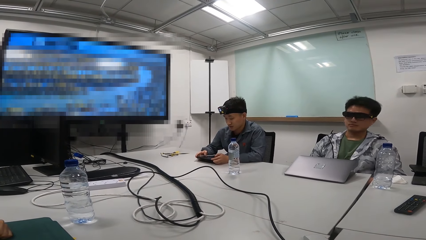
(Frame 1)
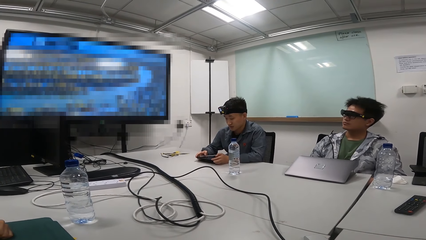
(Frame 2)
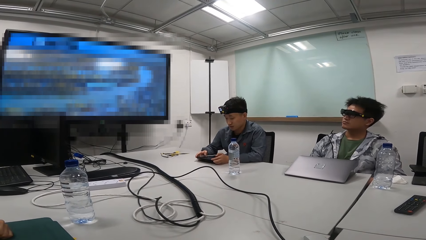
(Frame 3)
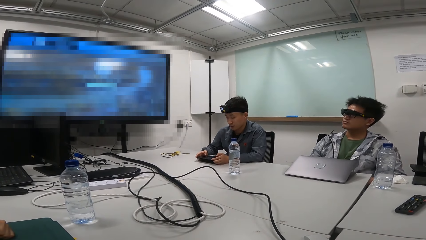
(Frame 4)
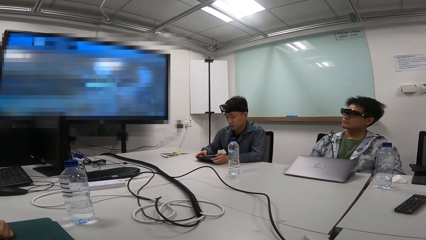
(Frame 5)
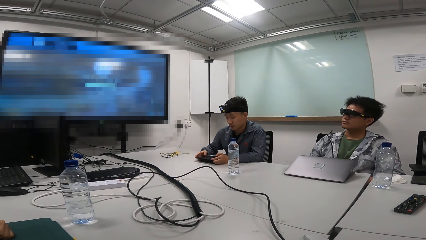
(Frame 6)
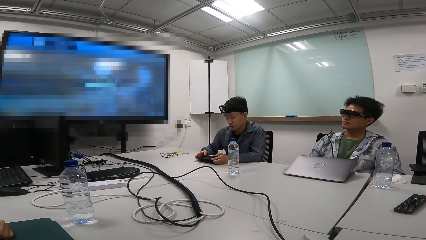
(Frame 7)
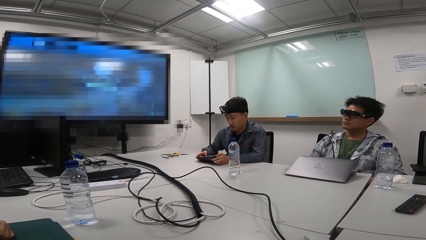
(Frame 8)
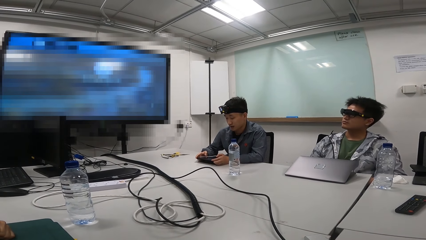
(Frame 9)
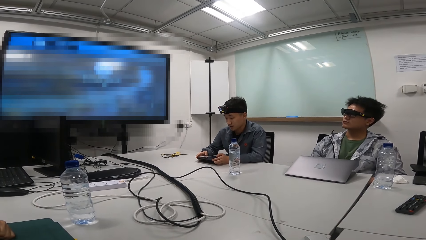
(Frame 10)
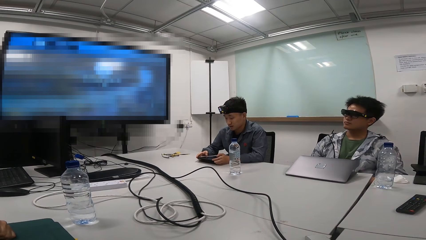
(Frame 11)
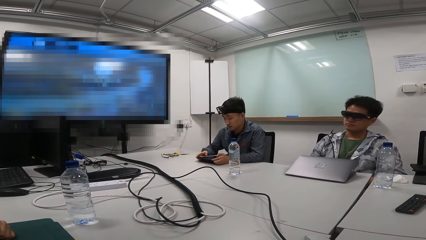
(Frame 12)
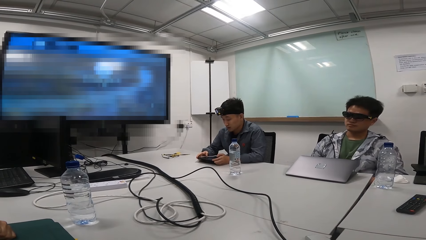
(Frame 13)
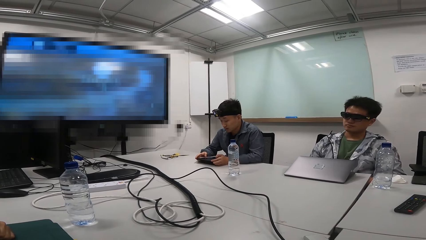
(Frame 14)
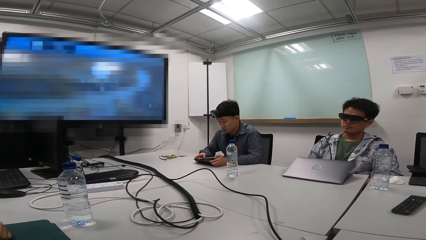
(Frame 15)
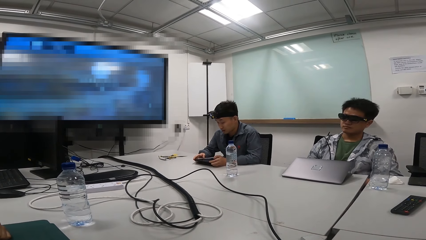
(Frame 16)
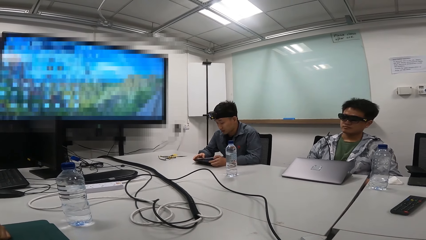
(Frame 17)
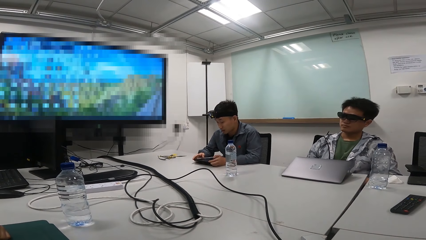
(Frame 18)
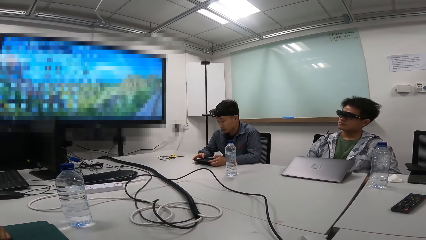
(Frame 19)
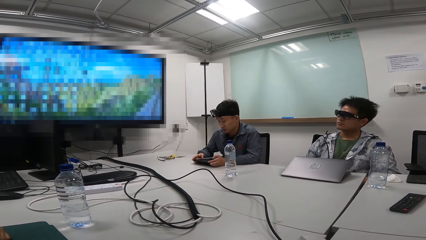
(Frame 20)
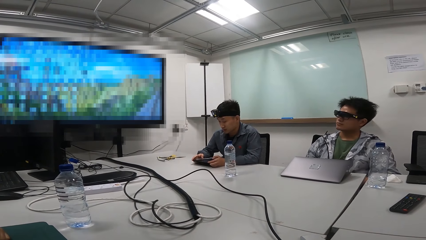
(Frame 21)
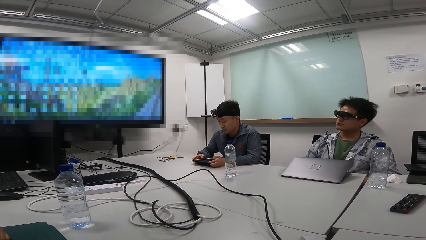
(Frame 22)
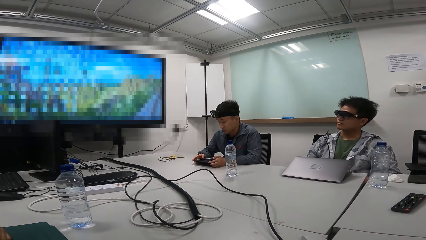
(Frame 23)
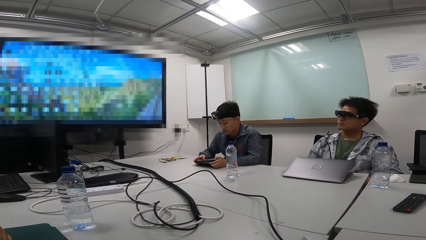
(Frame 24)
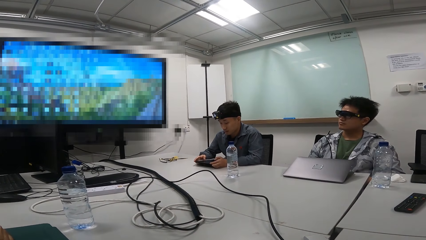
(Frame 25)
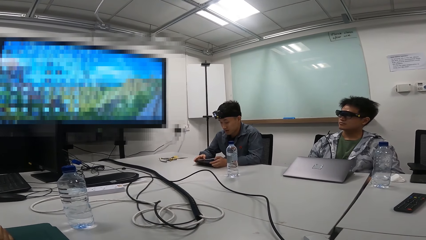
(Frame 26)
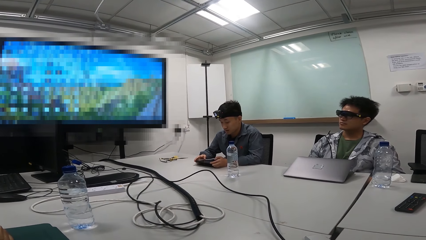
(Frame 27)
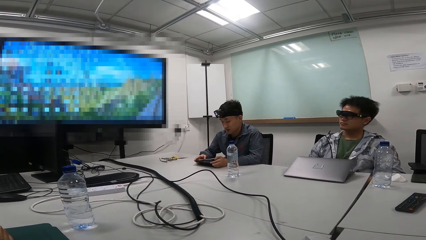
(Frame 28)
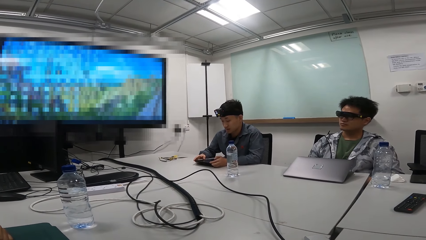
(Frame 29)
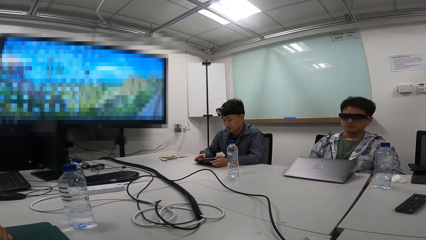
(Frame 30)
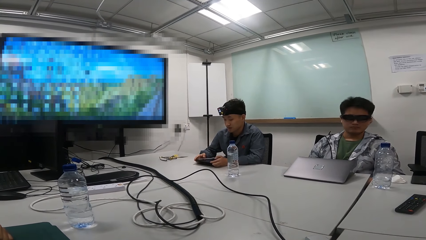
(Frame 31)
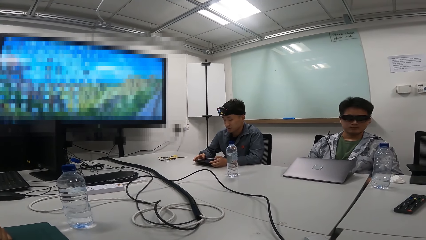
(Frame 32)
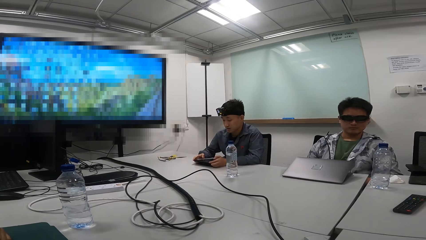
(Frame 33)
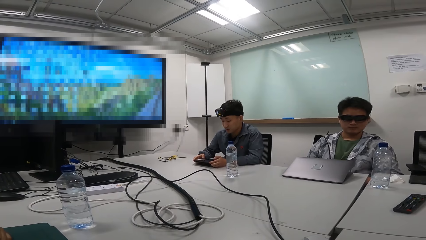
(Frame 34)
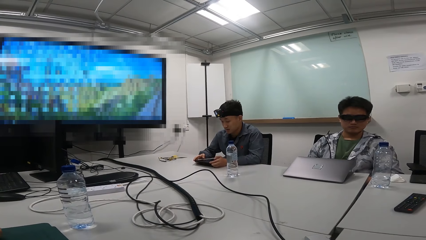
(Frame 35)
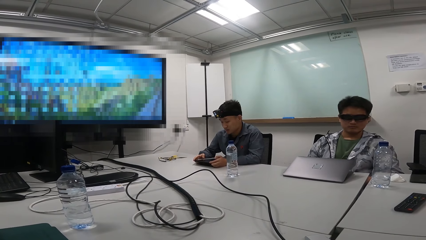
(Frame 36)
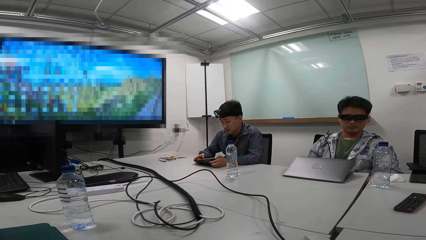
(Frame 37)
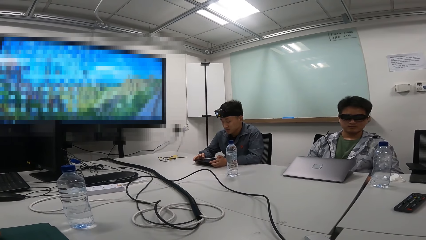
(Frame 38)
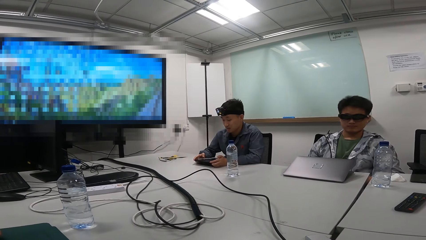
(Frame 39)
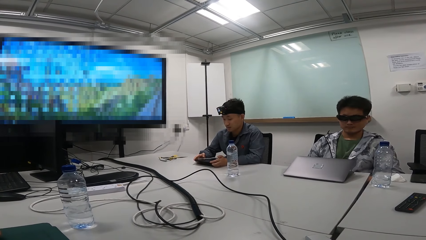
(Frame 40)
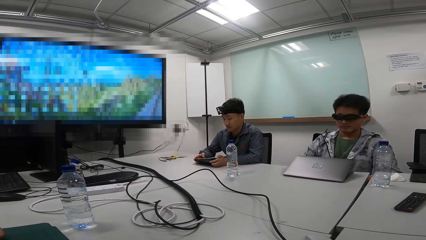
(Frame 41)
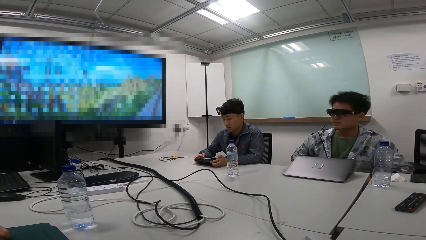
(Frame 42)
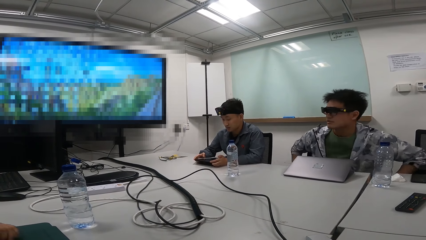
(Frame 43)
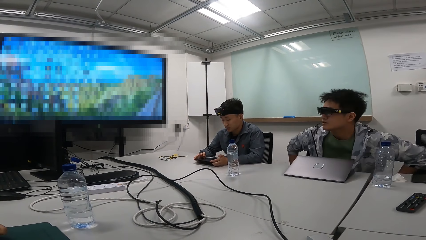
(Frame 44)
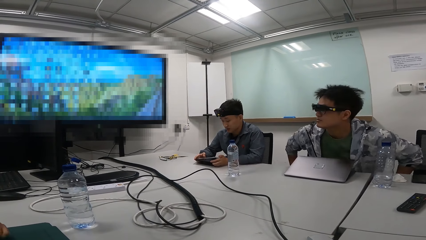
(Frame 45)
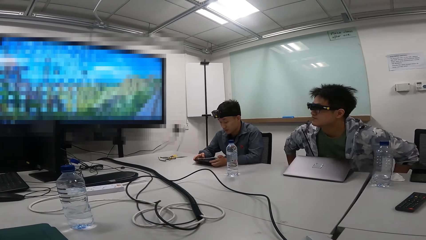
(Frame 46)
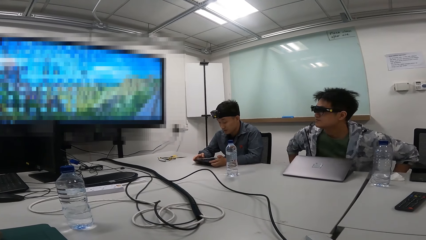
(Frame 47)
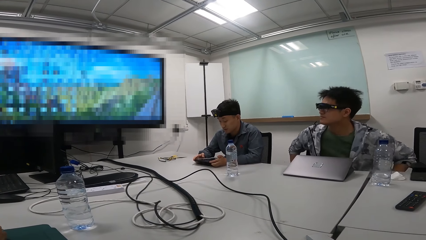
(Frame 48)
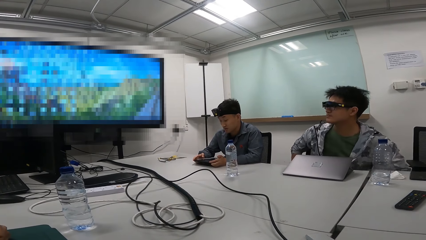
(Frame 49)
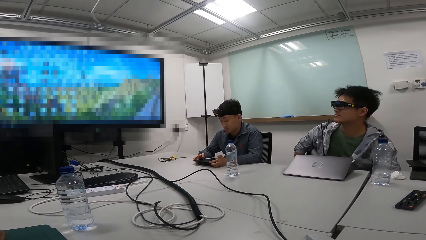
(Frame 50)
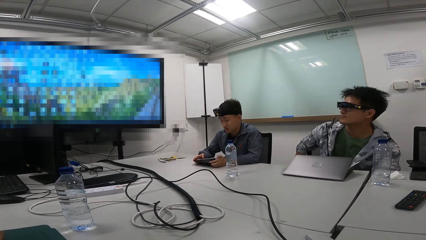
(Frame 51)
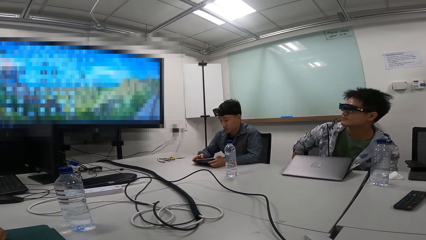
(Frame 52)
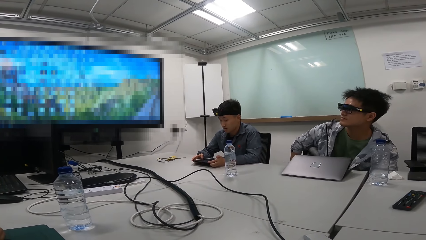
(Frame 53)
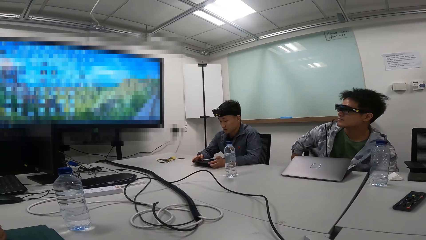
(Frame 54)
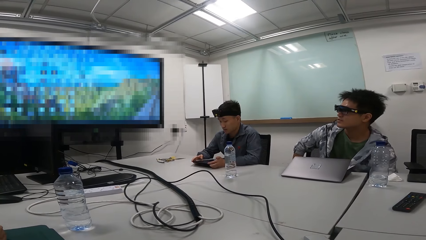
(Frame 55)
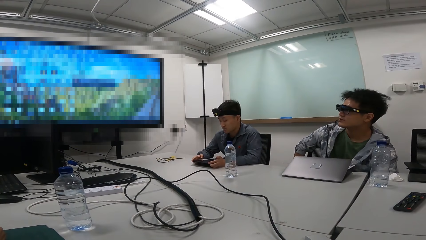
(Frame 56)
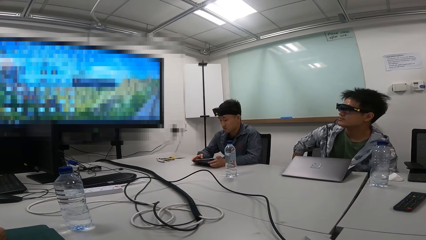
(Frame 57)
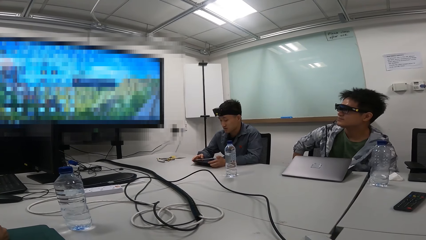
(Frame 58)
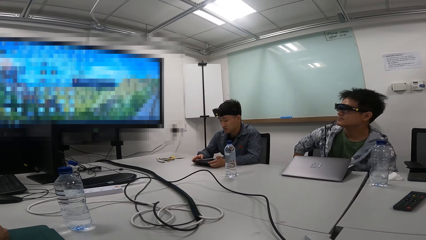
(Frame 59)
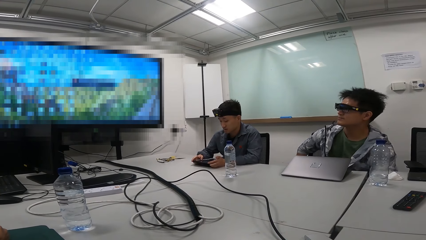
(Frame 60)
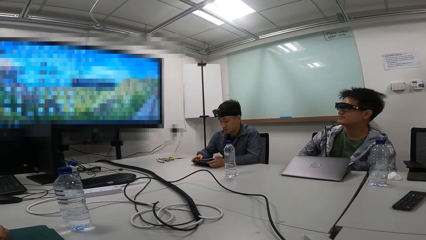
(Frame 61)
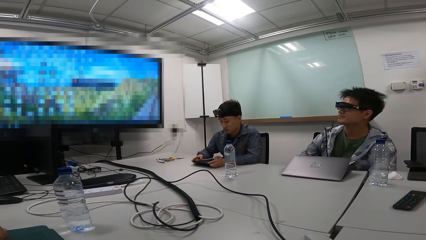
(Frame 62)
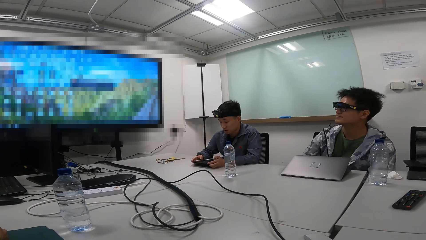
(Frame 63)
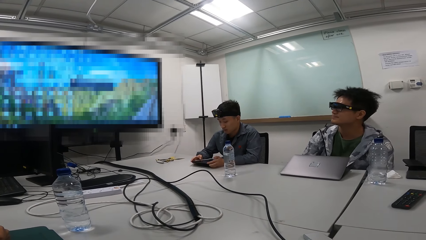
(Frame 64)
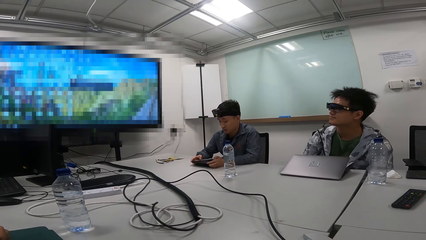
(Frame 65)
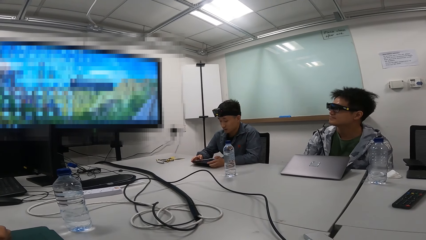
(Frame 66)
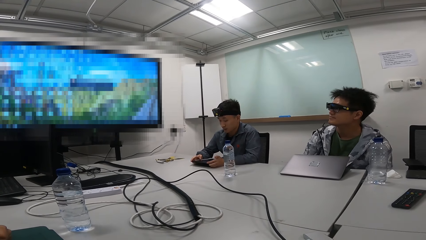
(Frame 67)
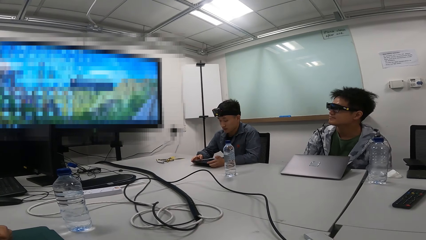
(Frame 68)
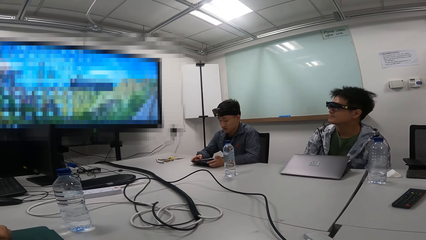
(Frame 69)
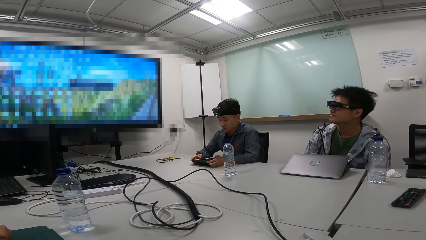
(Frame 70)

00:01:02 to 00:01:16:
The man adjusts the sitting position.

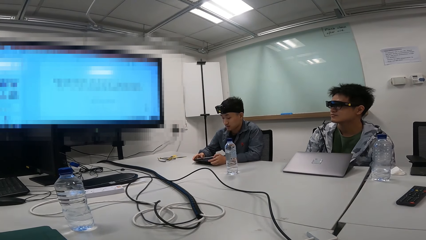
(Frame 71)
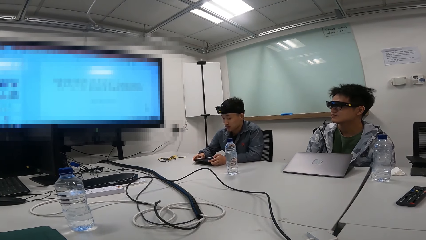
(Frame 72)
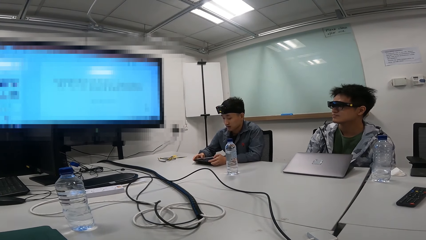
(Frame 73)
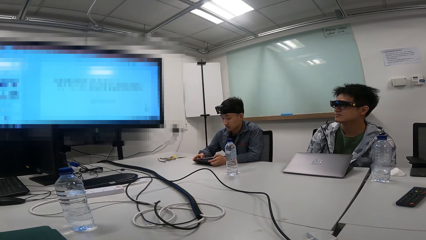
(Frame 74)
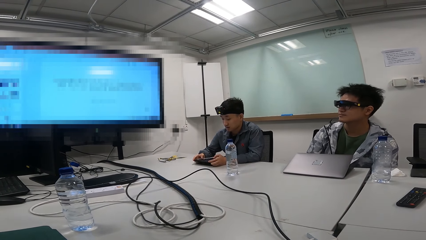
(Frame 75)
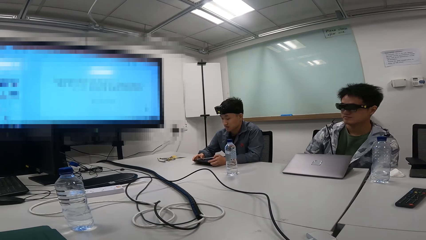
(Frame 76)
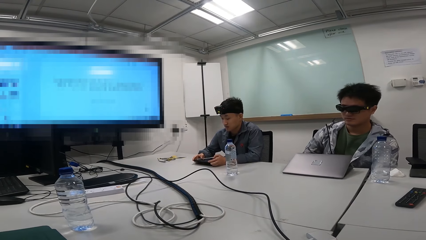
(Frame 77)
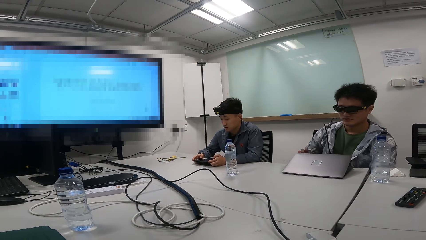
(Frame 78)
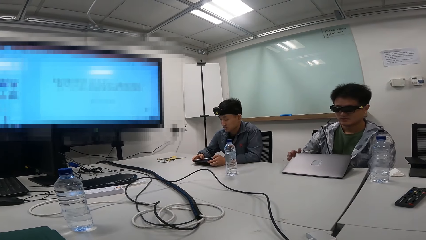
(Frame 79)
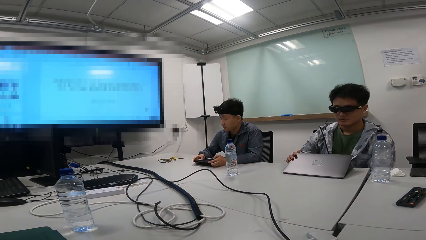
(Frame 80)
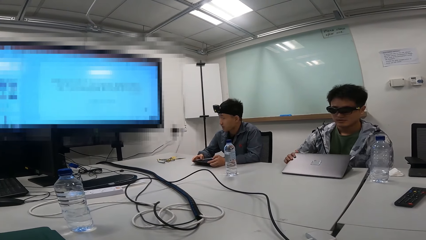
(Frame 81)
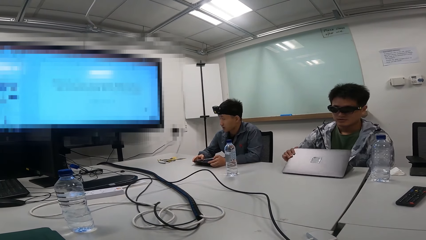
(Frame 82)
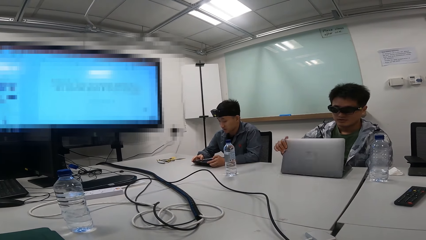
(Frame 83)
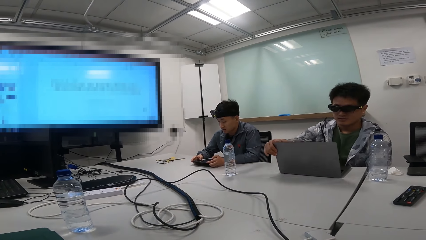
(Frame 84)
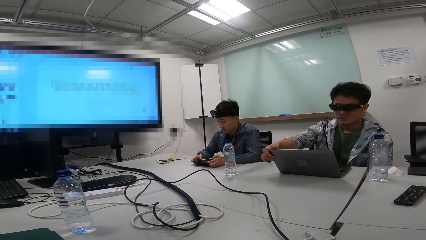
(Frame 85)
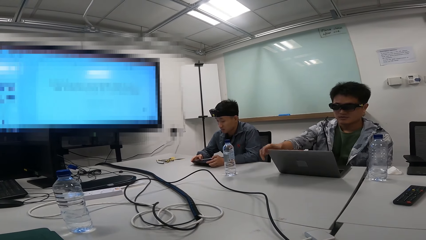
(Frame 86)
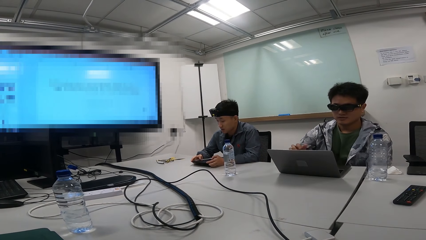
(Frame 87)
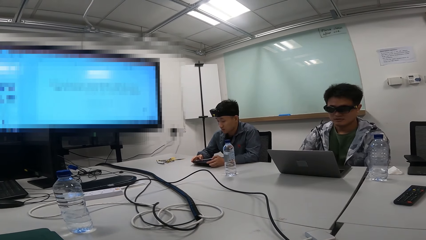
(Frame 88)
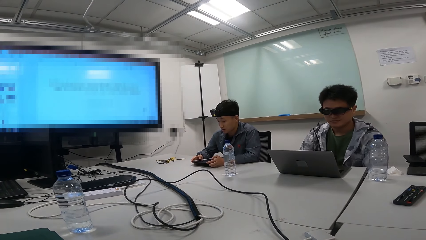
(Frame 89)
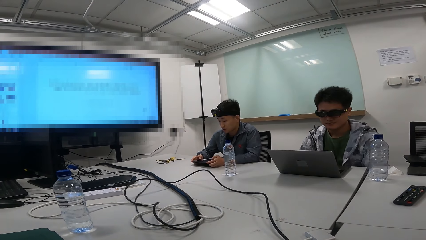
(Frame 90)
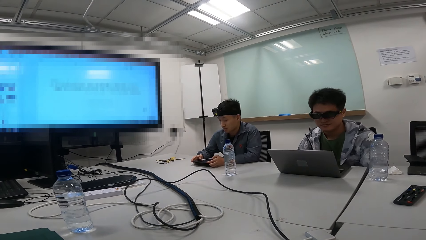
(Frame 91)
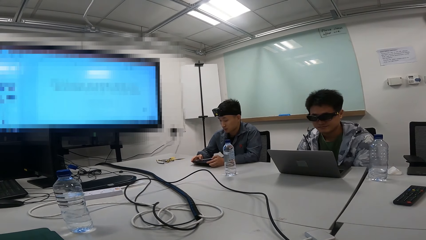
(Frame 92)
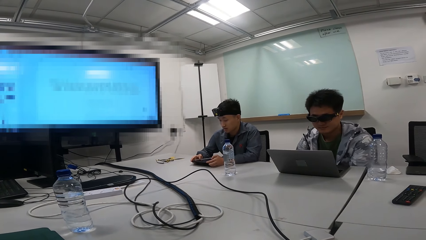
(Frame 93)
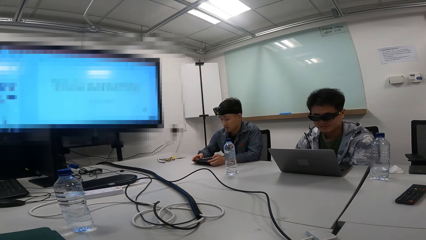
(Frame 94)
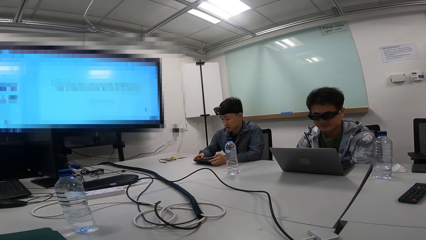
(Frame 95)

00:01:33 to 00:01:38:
The man opens the laptop. The man stares at the laptop.
